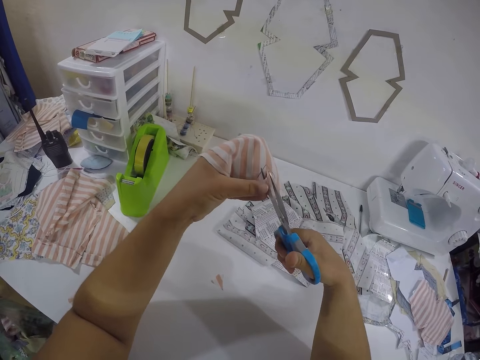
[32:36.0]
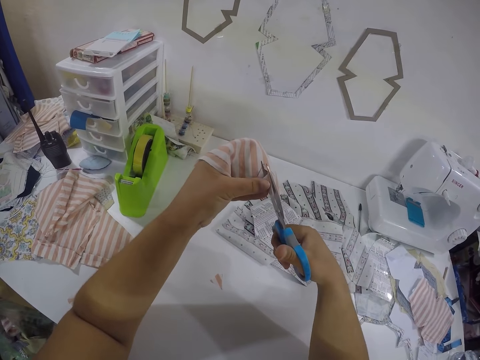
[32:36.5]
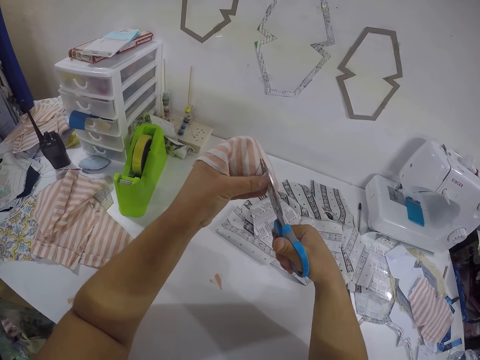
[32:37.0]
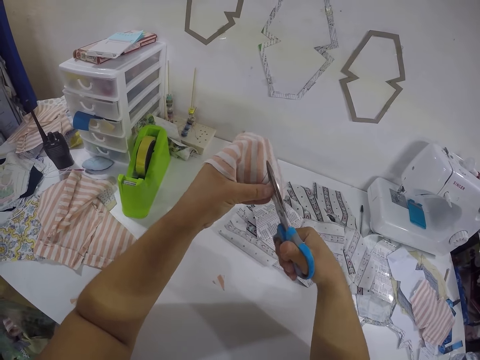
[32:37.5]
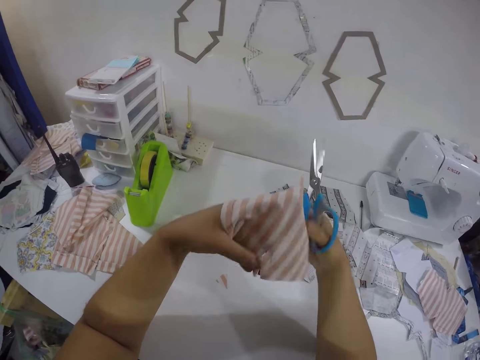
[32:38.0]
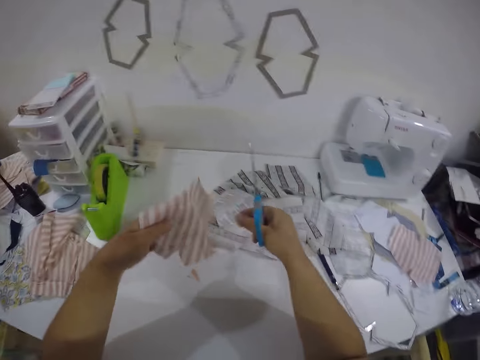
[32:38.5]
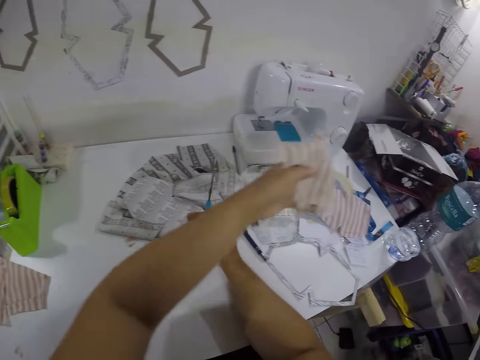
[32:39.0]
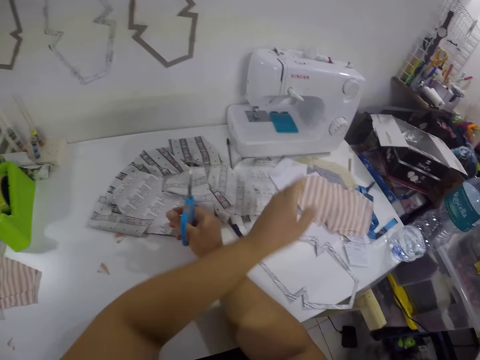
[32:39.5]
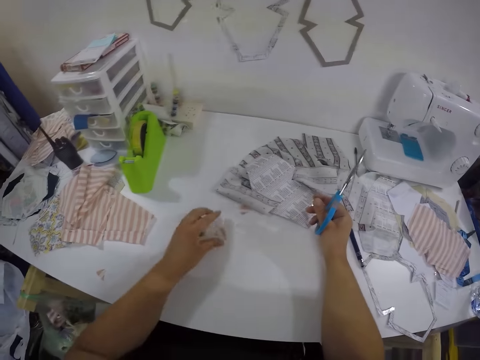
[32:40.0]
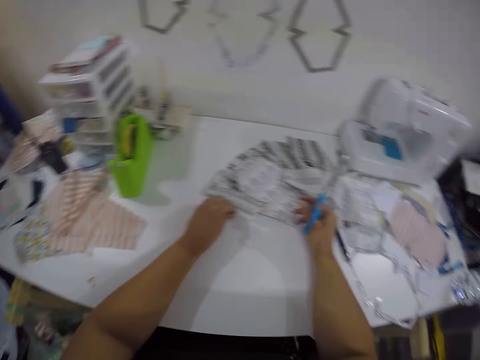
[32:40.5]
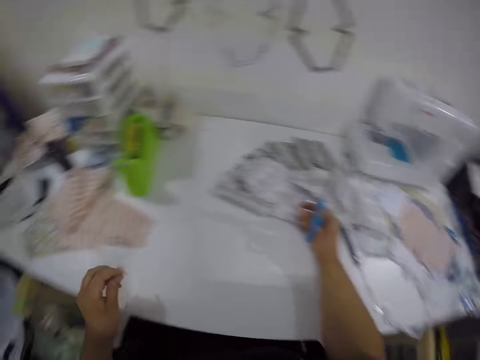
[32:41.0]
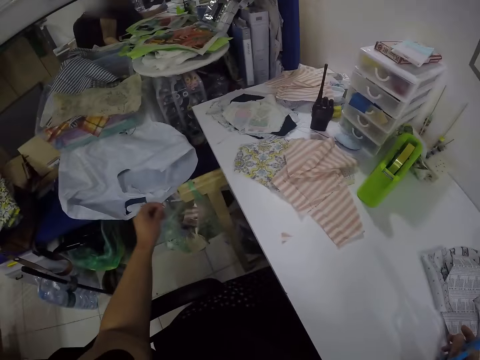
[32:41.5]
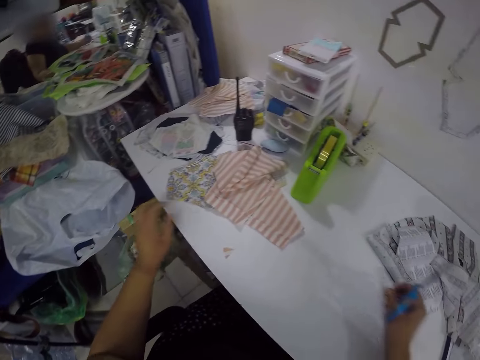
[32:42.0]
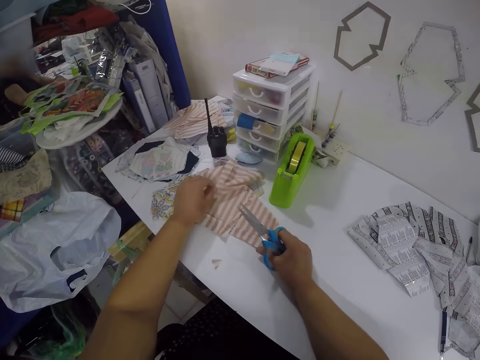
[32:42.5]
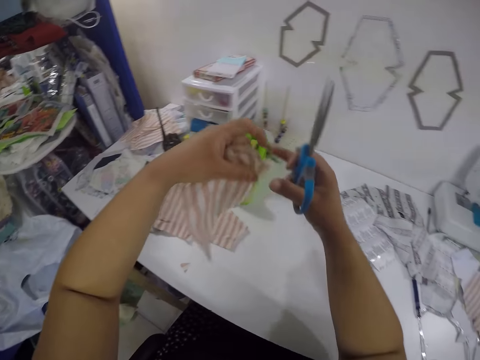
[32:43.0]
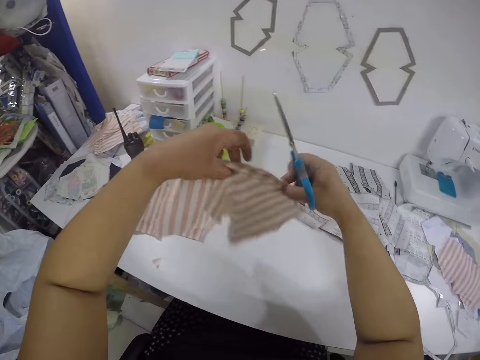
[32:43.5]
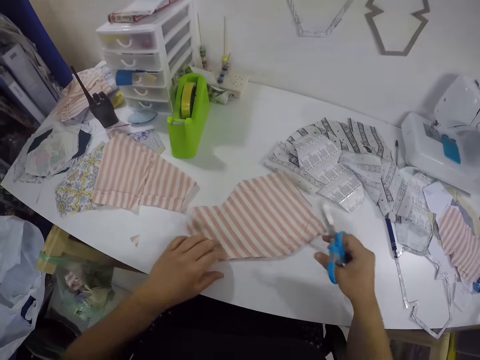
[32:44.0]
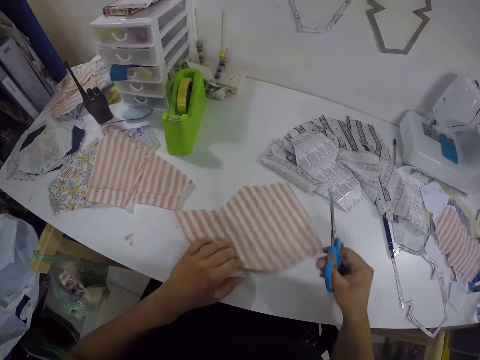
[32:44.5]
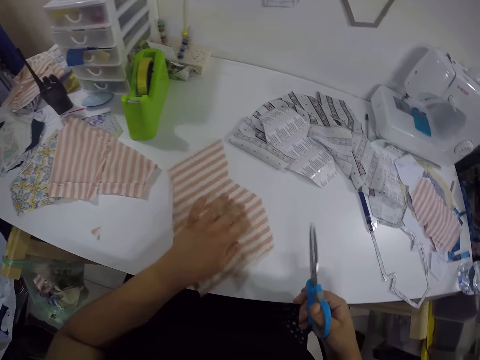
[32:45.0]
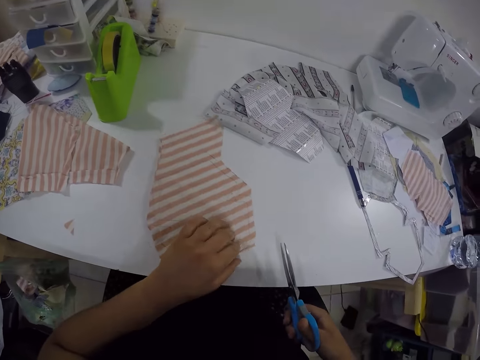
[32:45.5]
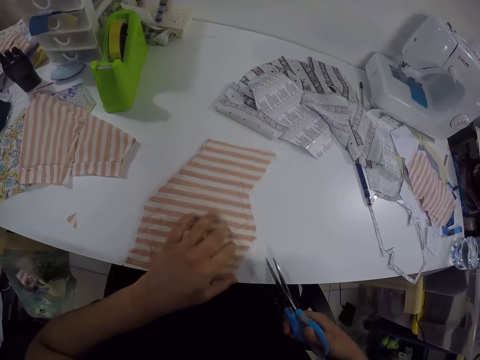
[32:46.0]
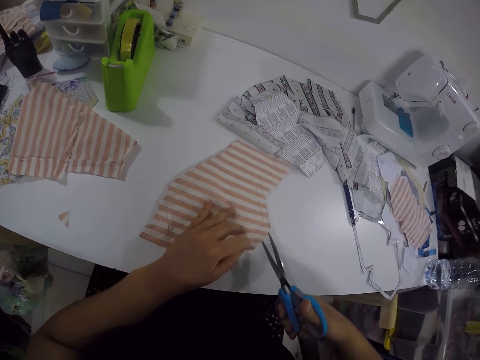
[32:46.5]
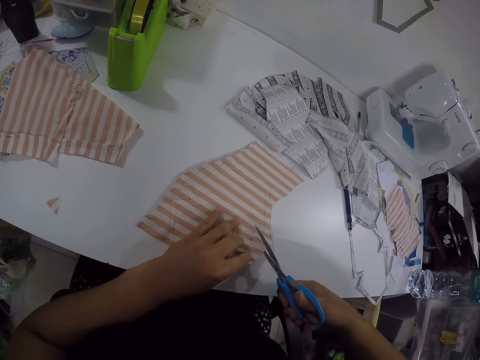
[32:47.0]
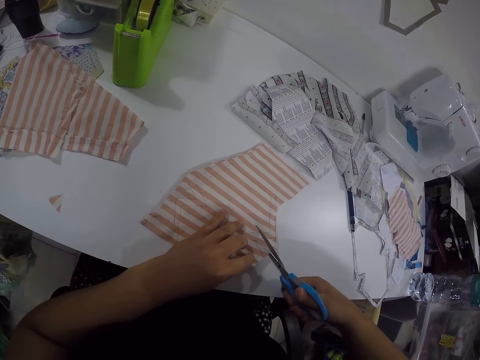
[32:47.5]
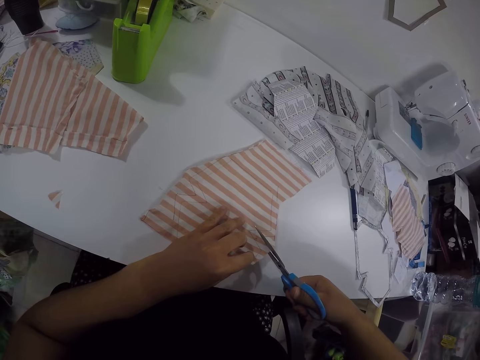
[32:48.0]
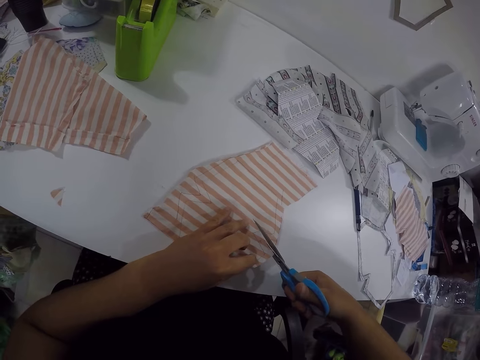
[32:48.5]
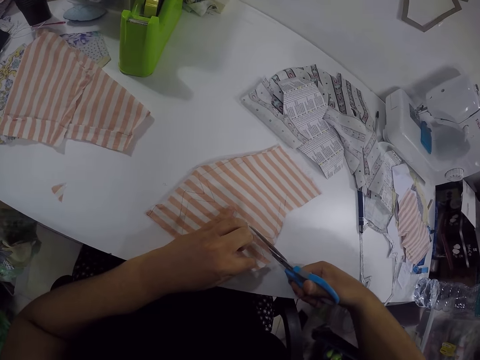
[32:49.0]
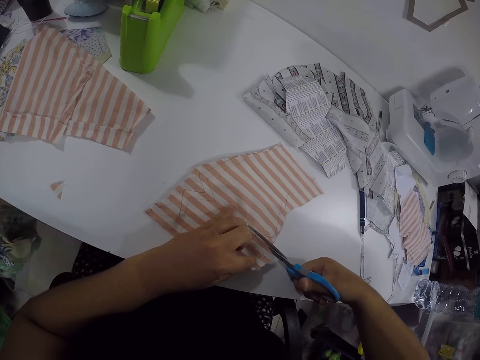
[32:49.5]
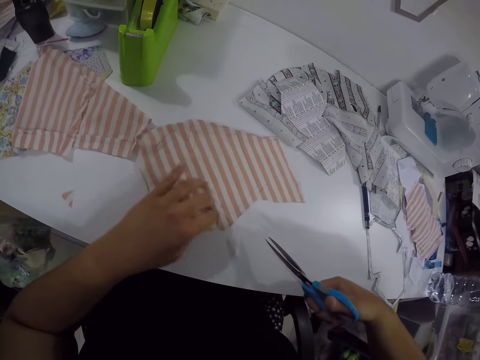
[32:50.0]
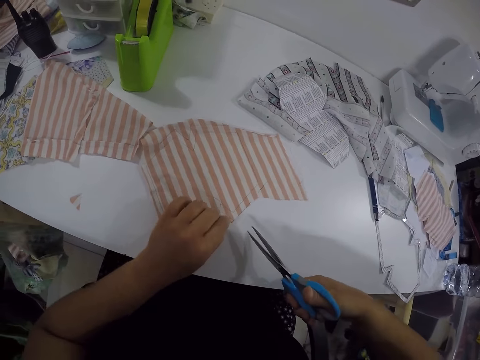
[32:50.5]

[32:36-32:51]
The camera wearer holds the piece of cloth in both hands. She adjusts the cloth on the hand. She drops the piece of cloth on the table with her left hand. She picks up a piece of the clothes with her left hand. She throws waste down. She puts the piece of cloth into the plastic bag with her left hand. She picks up the piece of cloth from the table with her left hand. She holds the piece of clothes in both hands. She drops the piece of cloth on the table with both hands. She adjusts the piece of cloth on the table with her left hand. She cuts the piece of cloth with the scissors in her right hand.

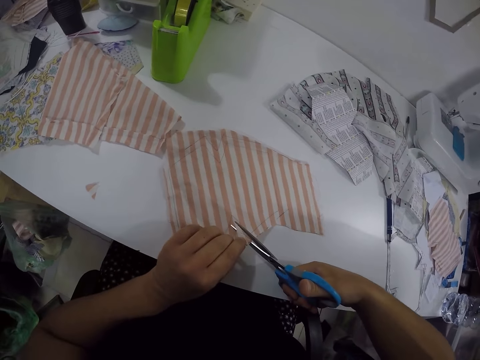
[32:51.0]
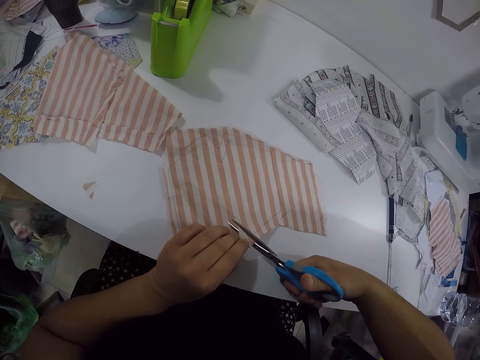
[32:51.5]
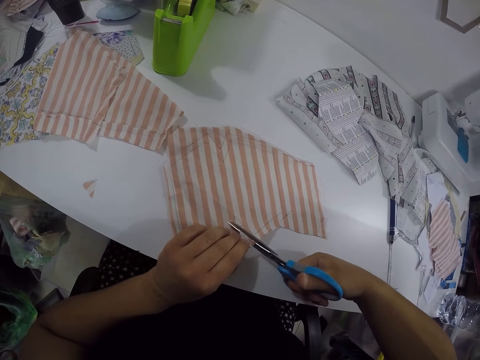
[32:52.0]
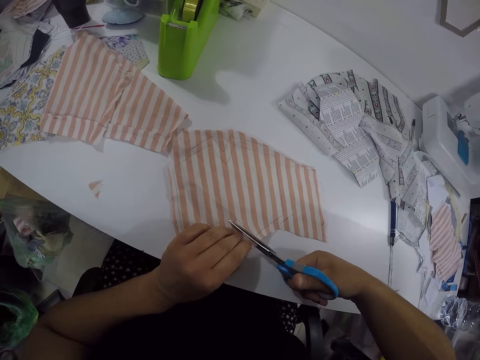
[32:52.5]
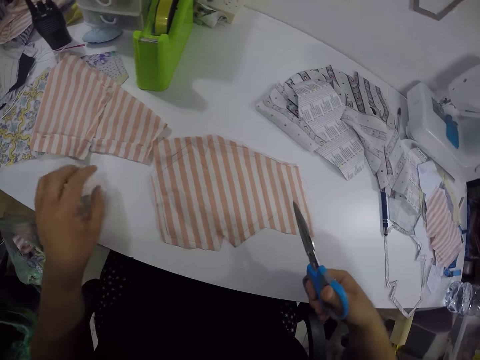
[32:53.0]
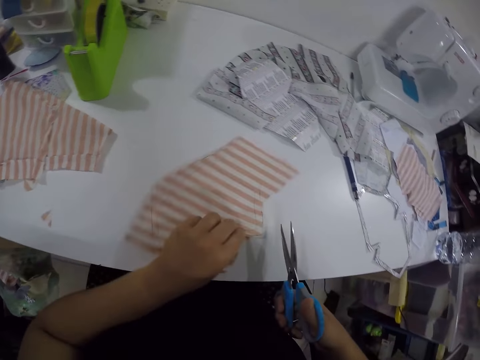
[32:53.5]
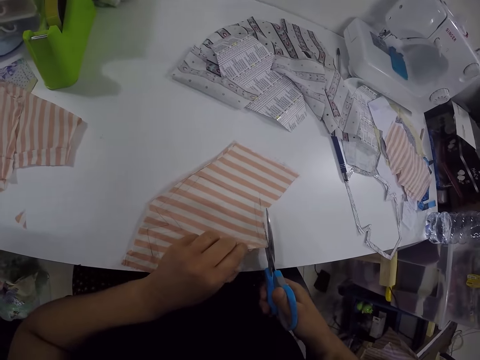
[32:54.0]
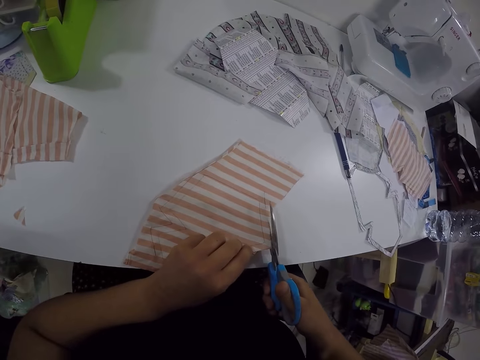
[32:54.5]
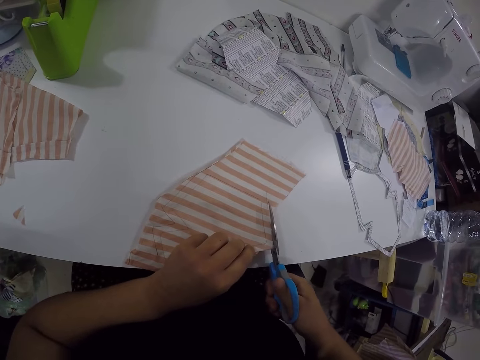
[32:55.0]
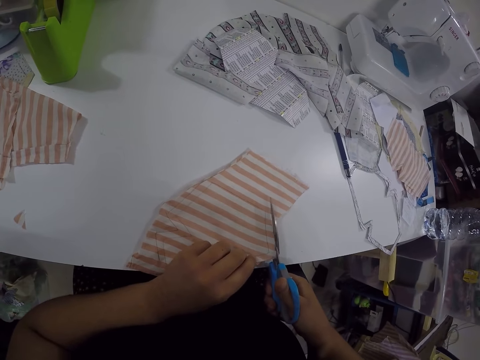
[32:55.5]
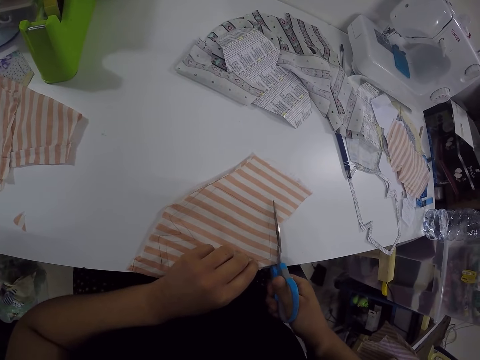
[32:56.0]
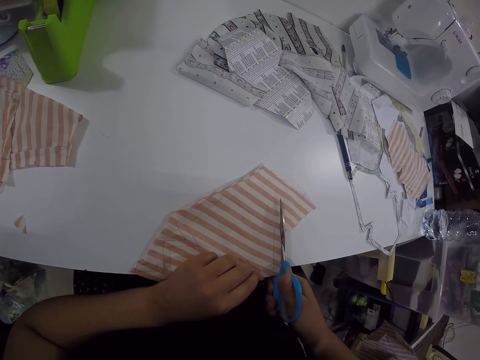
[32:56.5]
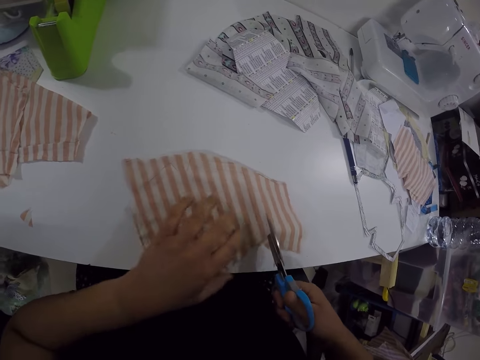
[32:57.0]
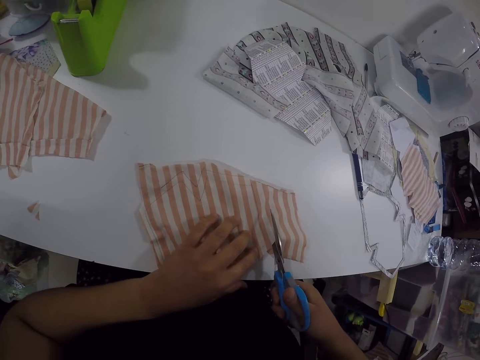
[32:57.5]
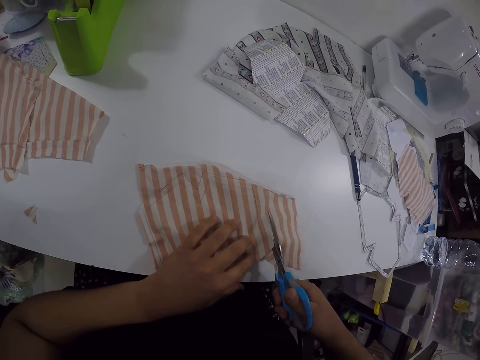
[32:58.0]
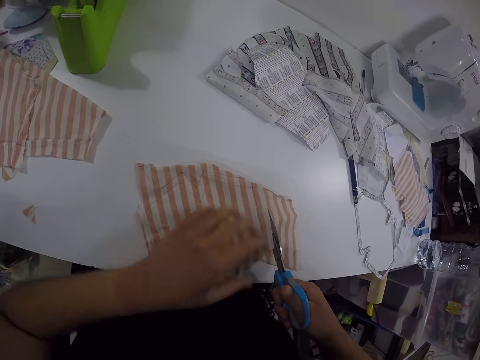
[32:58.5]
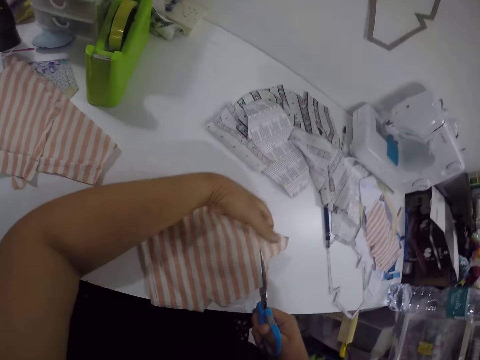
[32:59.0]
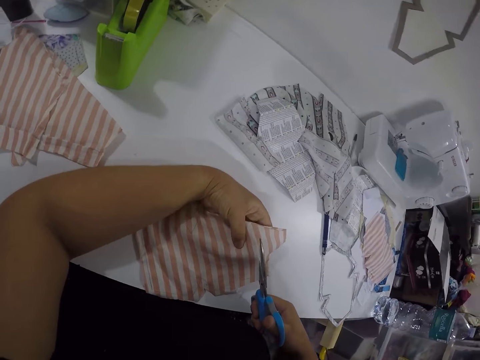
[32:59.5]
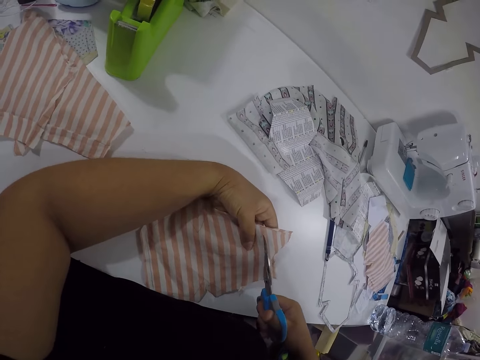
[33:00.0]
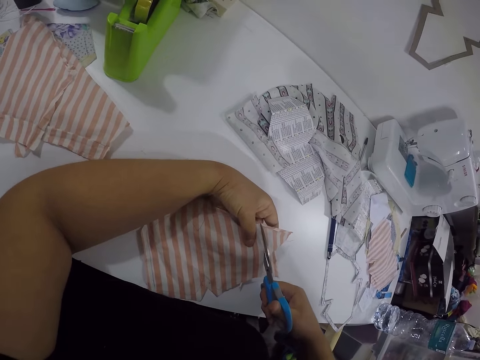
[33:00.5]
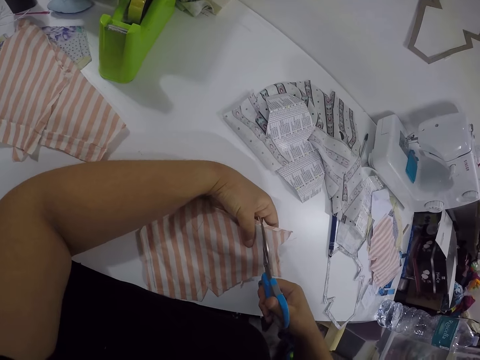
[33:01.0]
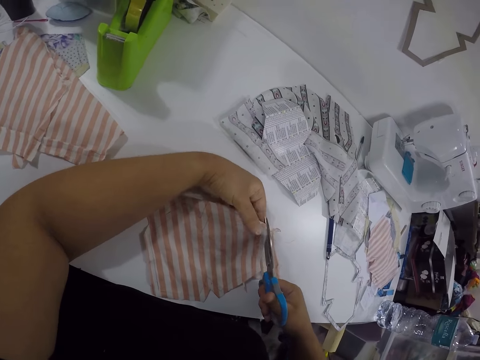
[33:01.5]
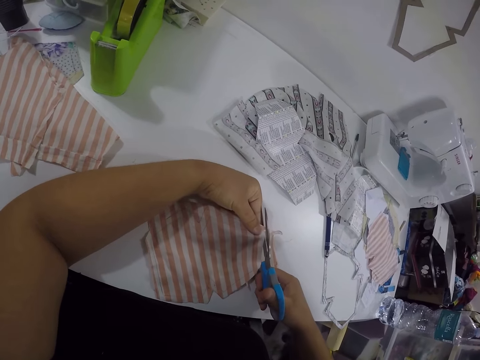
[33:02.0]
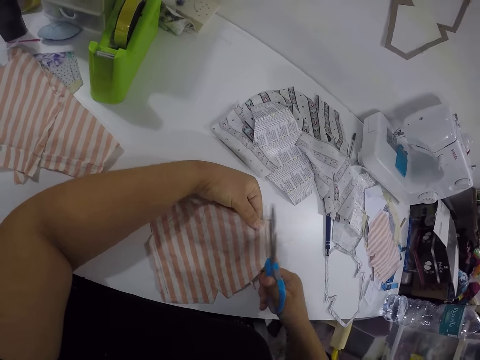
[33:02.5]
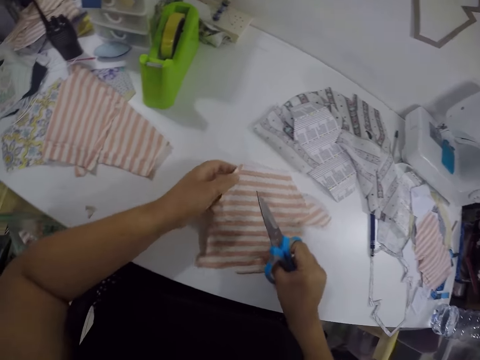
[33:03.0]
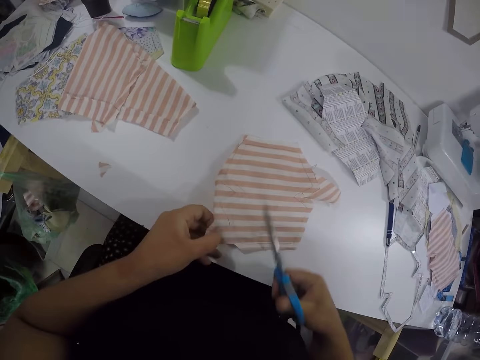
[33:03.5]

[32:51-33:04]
The camera wearer moves the piece of cloth on the table with her left hand. She adjusts the piece of cloth on the table with her left hand. She cuts the piece of cloth with the scissors in her right hand. She adjusts the cloth. She cuts the cloth with the scissors. She adjusts the cloth.
